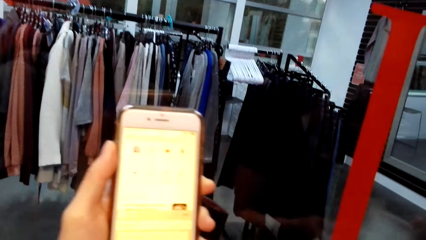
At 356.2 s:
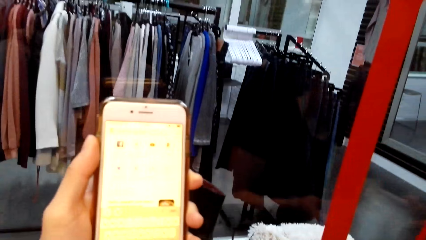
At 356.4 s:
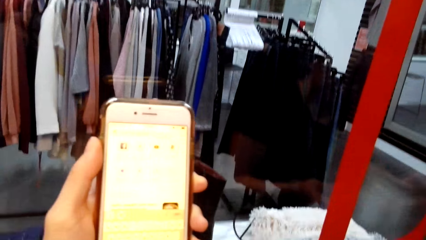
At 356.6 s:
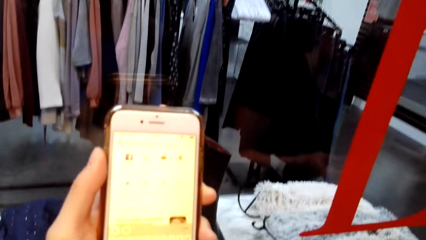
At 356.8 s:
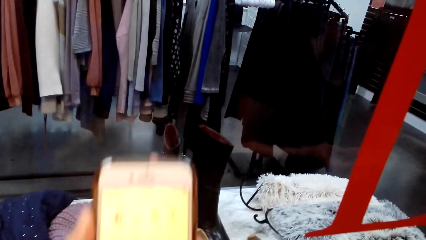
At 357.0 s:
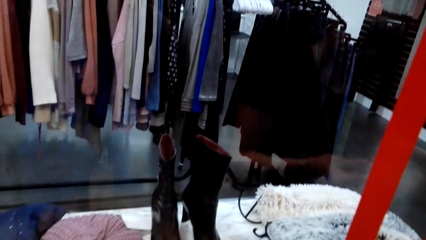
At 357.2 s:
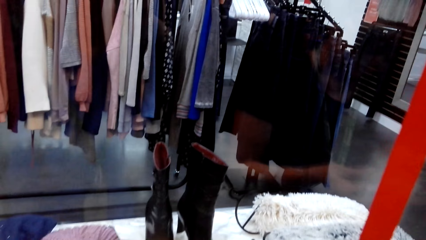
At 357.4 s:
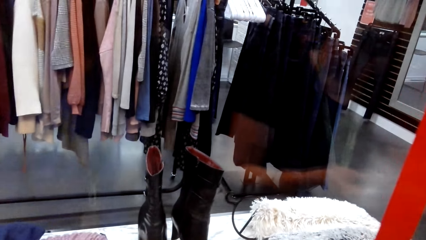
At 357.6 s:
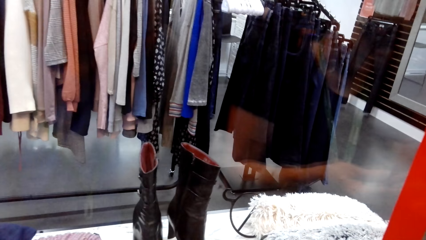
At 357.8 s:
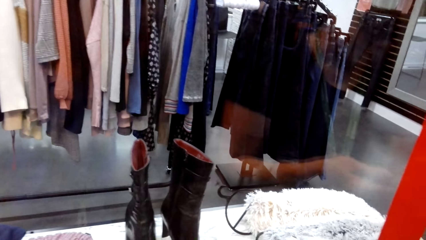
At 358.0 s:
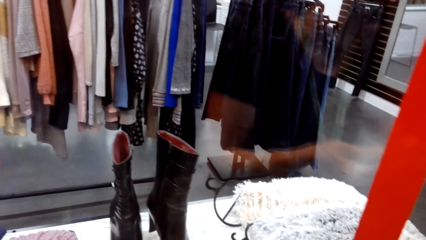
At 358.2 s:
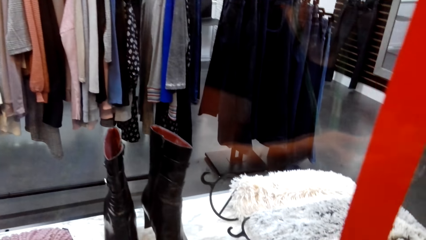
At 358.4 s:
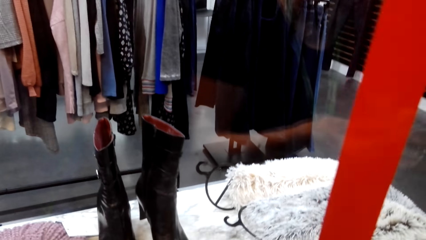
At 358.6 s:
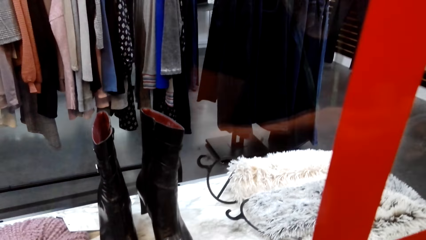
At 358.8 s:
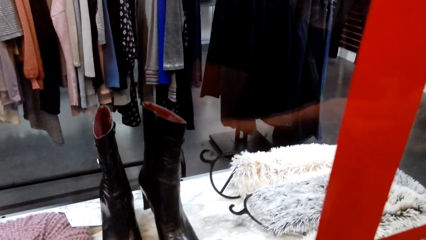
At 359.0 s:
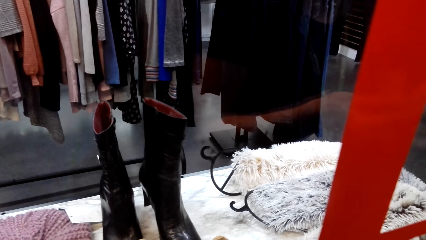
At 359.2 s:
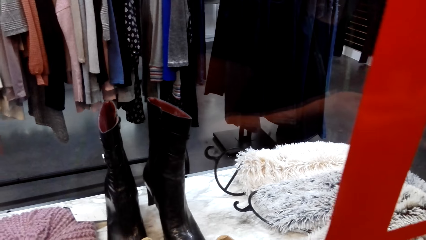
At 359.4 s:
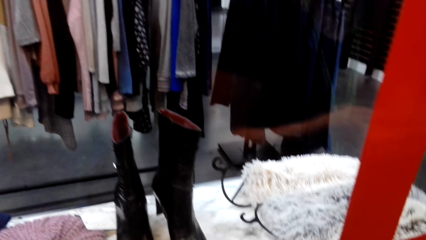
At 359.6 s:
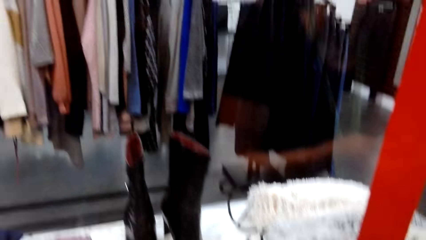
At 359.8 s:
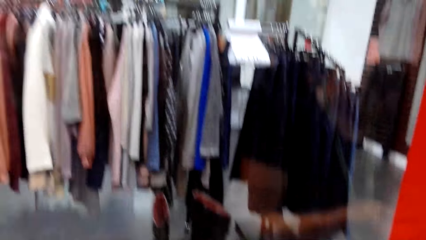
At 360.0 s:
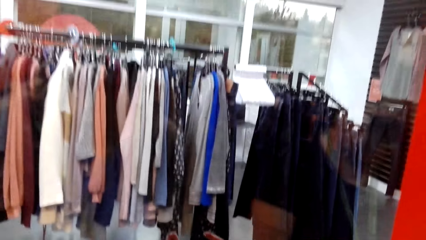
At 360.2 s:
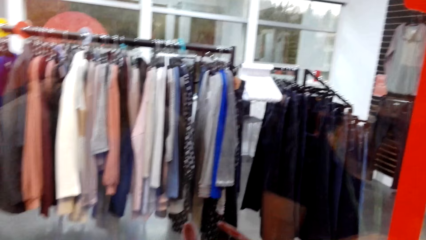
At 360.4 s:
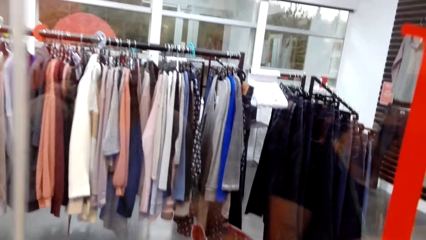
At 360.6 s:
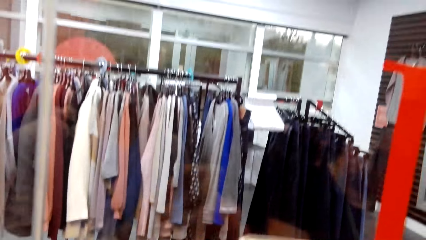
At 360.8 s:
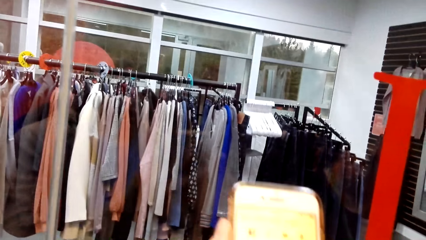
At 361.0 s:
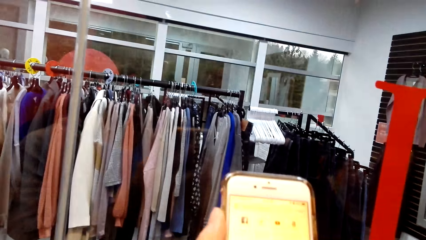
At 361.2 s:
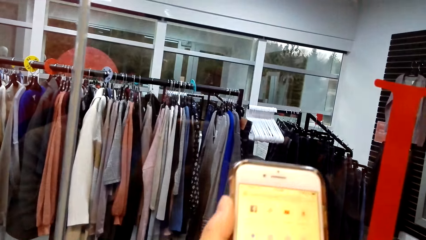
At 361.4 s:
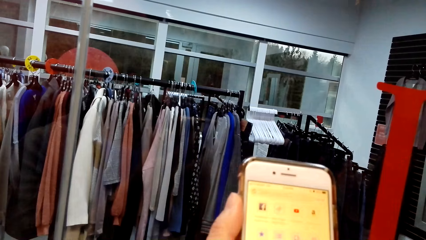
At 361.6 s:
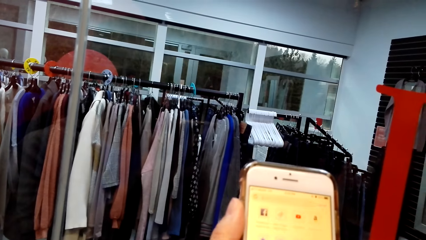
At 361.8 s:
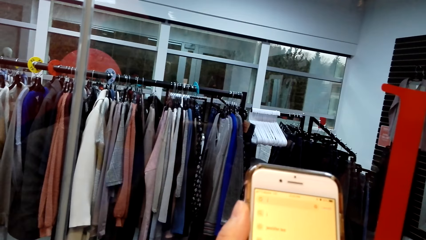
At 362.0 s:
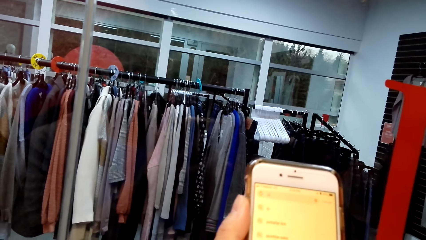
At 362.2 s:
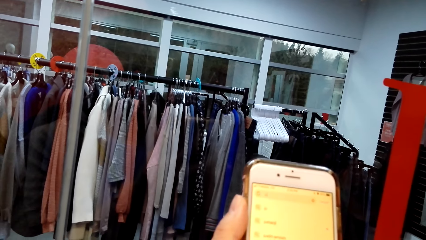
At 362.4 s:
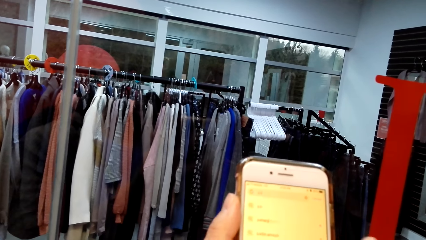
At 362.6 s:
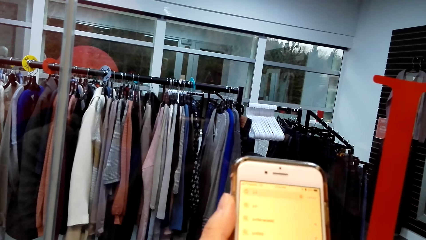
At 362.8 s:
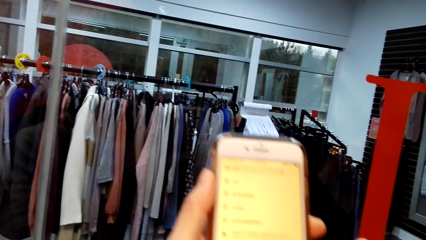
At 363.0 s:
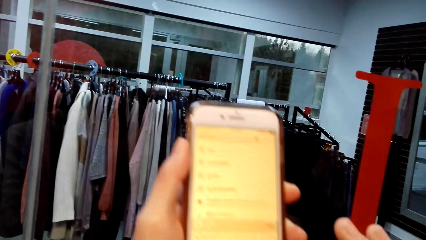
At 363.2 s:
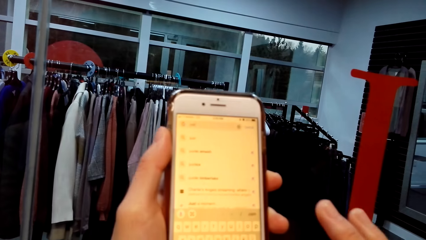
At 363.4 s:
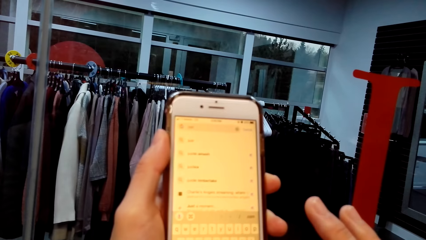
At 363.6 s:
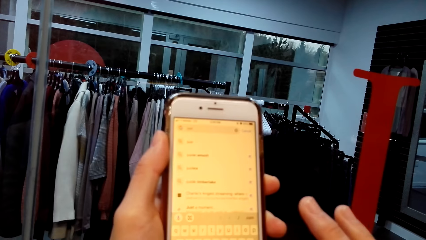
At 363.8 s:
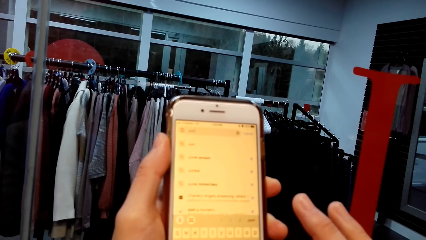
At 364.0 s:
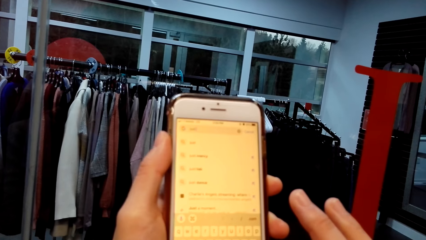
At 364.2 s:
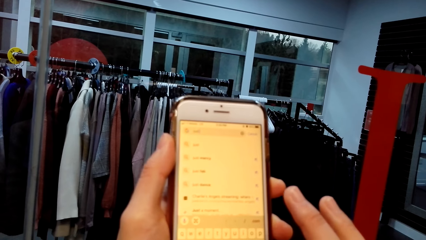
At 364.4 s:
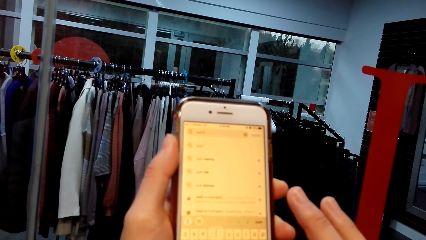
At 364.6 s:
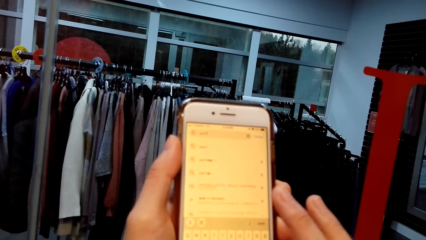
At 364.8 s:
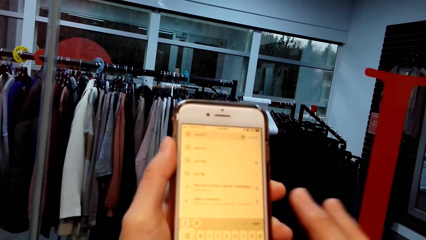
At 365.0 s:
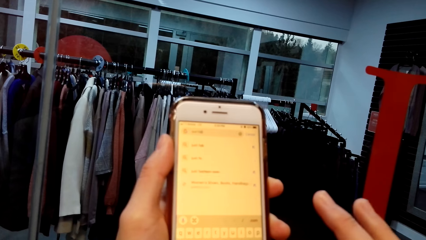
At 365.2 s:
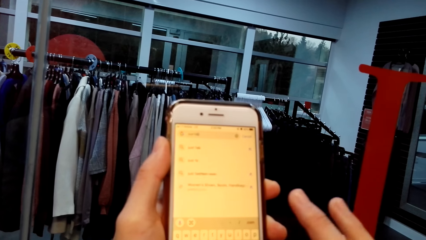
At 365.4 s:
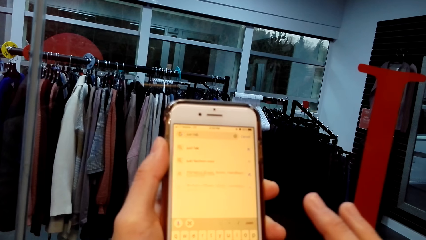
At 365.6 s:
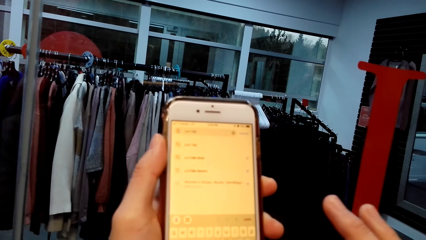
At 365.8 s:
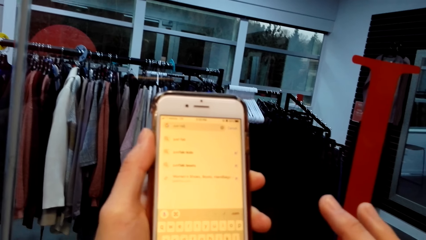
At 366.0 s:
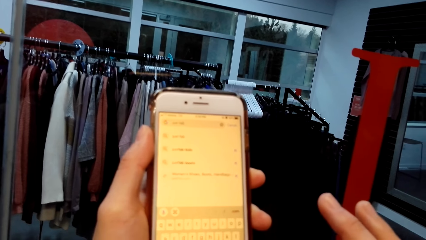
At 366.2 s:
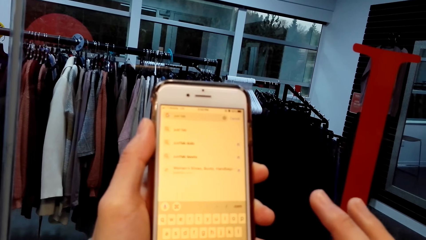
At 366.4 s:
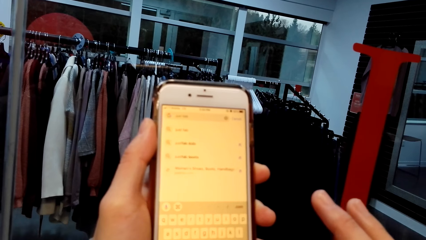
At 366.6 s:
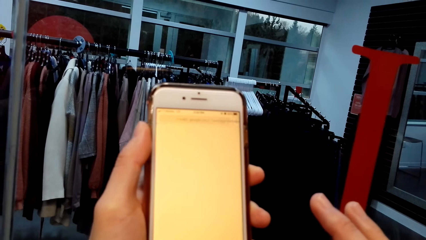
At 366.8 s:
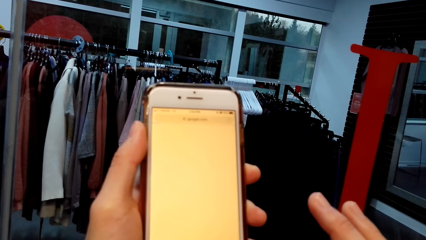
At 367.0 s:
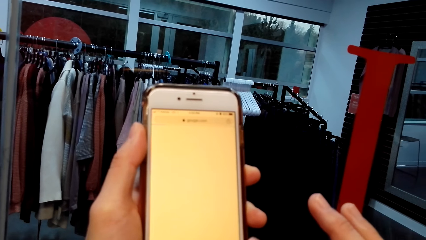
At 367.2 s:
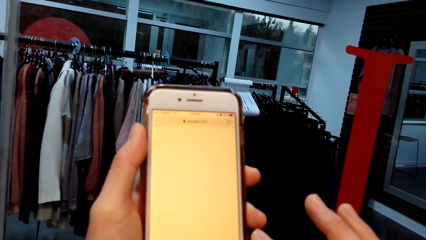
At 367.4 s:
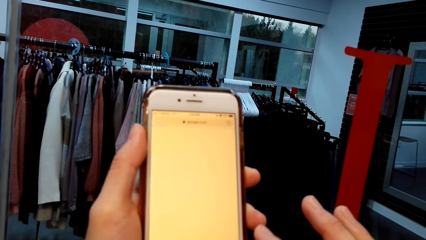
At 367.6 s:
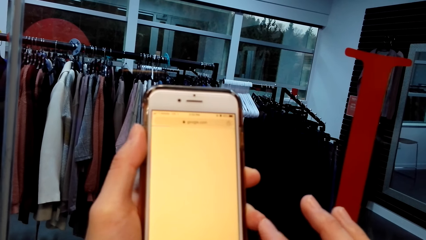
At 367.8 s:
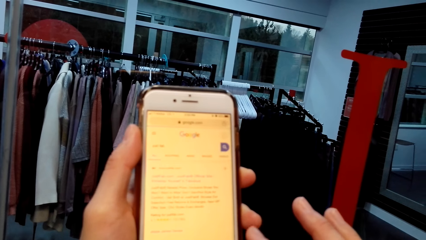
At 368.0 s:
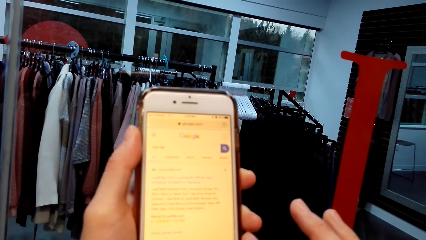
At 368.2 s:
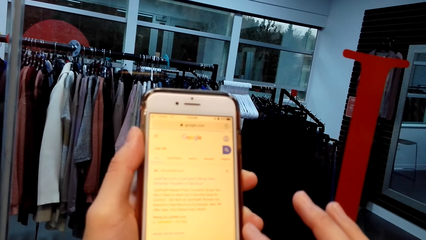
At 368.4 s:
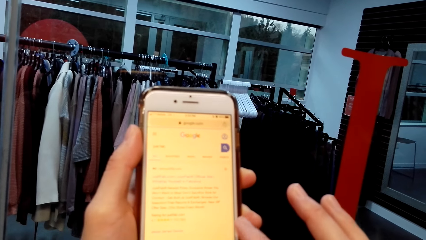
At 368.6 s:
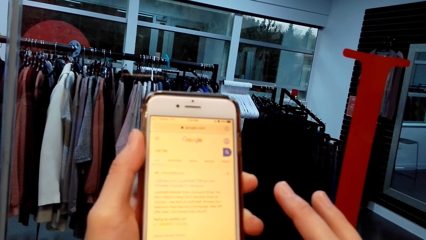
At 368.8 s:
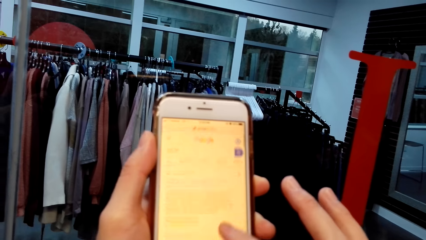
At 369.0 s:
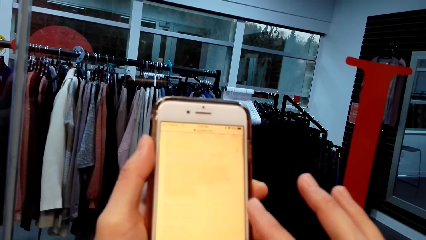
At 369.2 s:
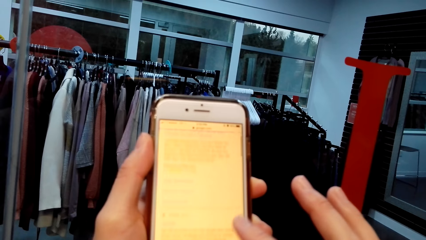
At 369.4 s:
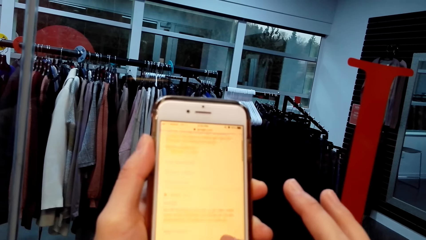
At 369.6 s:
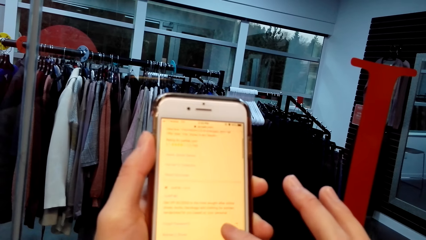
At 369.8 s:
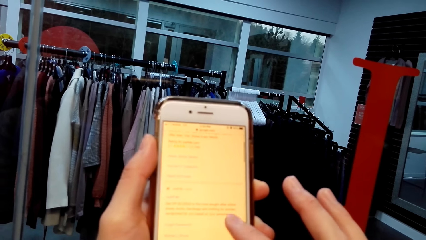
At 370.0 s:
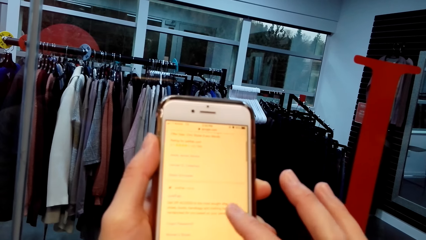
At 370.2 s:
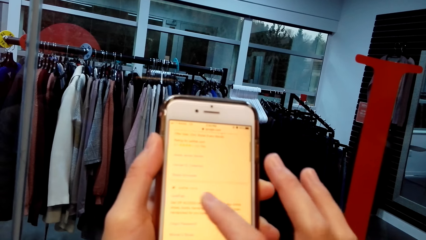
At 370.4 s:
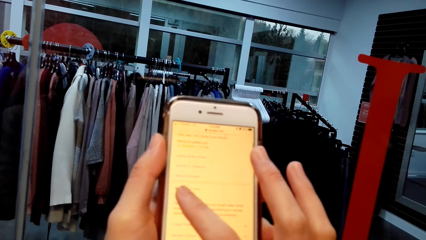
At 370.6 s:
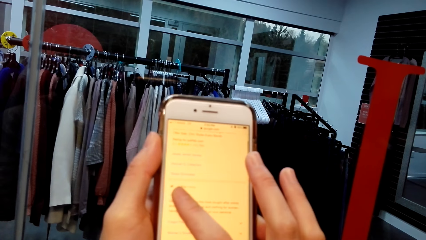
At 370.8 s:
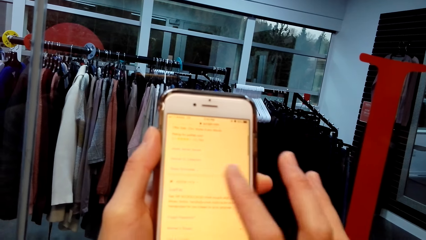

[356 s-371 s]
The camera wearer looks at the clothes section. They operate a phone. They look at the phone. They operate the phone.
